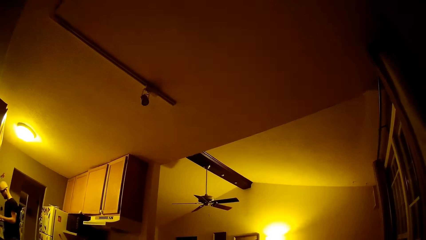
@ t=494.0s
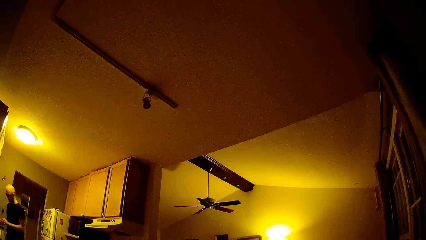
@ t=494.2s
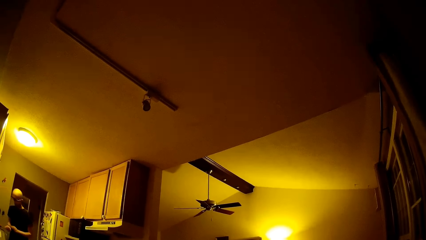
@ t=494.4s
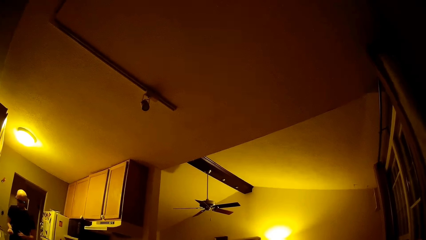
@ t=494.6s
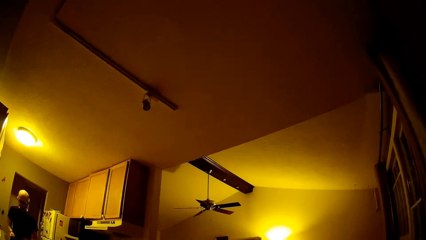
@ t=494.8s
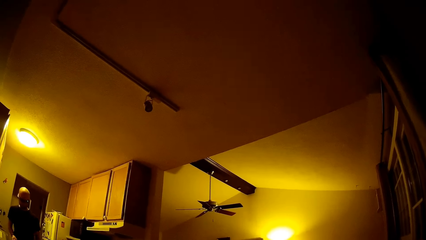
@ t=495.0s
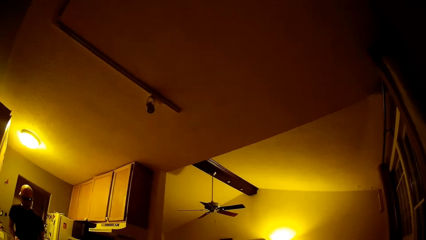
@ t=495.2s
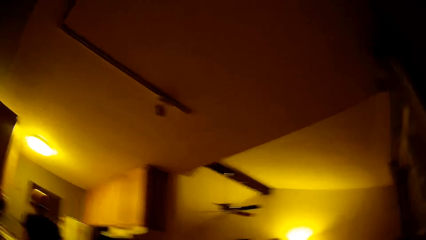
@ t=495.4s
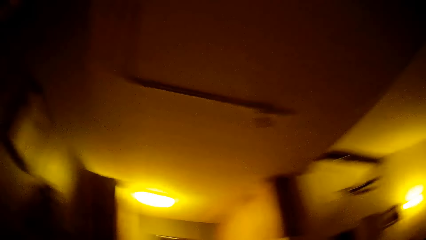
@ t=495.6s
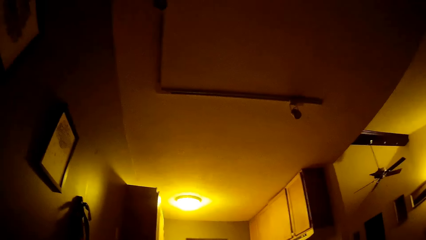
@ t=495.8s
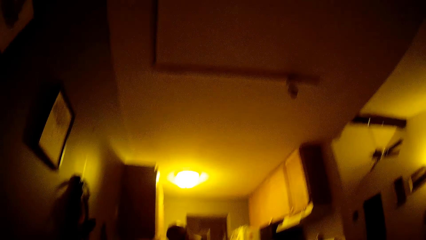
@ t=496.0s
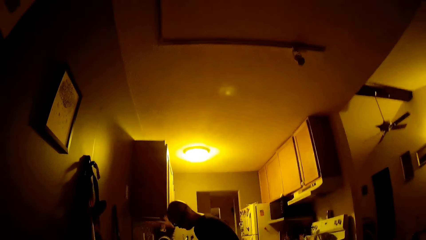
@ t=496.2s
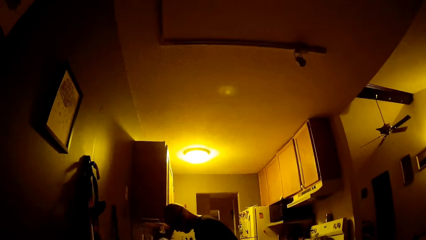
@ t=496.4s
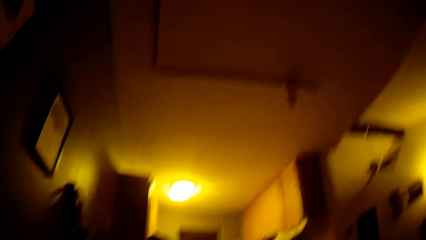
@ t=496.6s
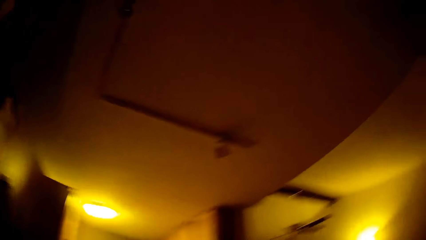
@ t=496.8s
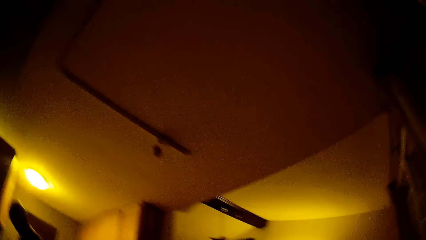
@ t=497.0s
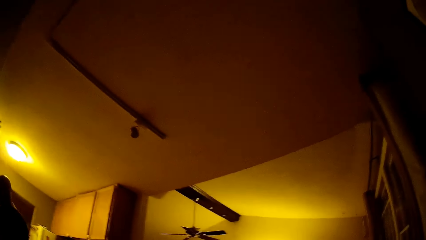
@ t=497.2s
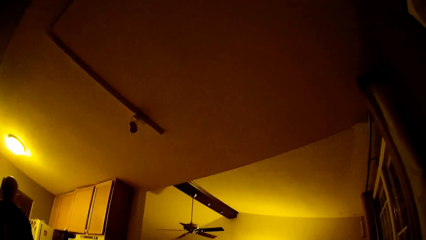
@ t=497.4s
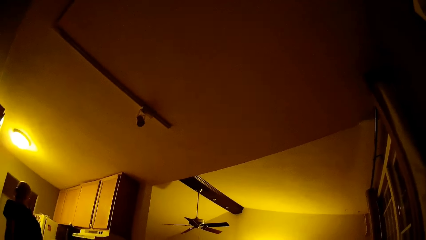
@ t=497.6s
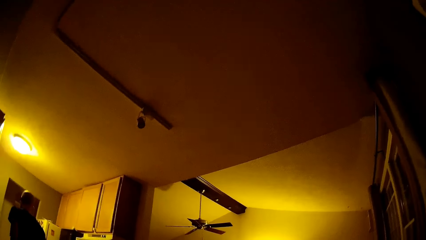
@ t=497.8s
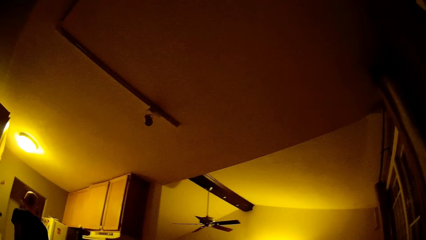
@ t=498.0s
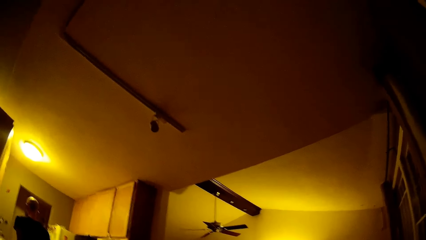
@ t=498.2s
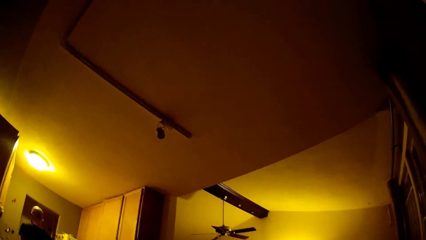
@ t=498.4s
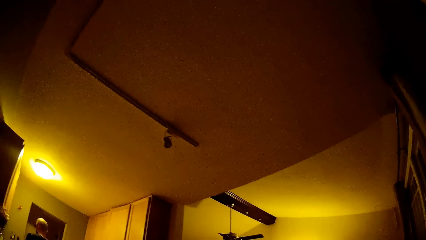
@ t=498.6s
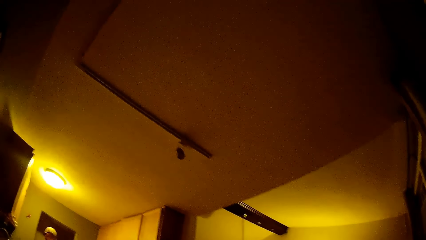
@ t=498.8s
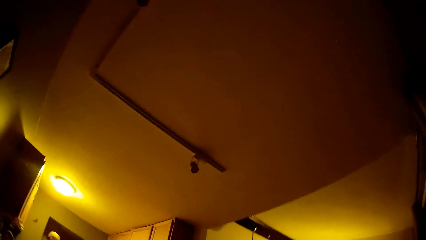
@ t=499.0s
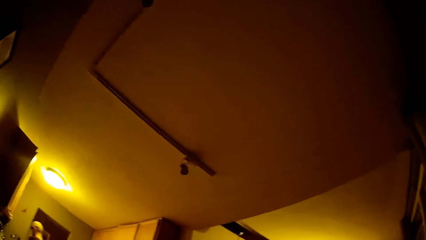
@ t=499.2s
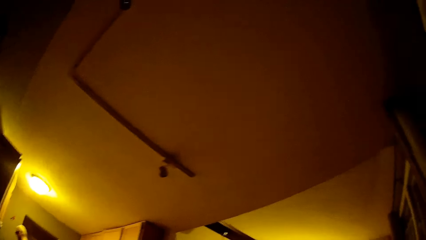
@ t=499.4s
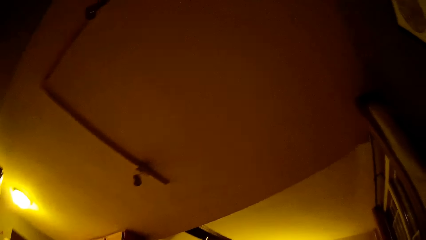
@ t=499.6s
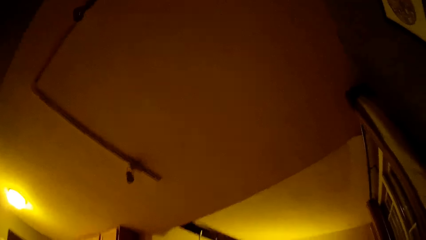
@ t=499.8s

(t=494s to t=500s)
The camera wearer looks at the ceiling. The man walks about in the kitchen.

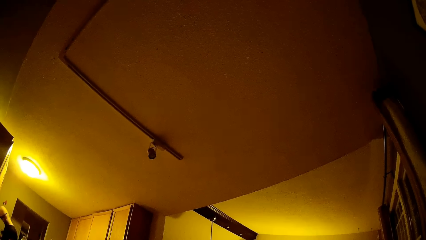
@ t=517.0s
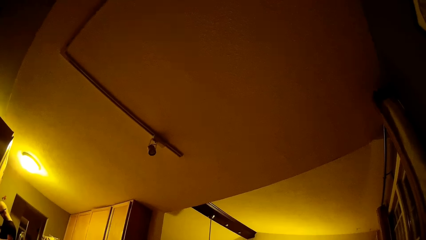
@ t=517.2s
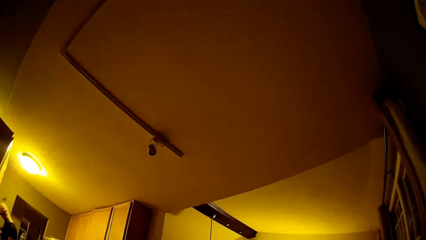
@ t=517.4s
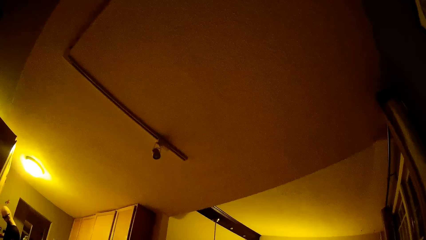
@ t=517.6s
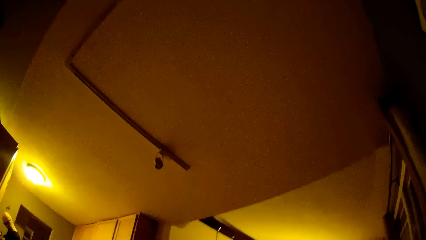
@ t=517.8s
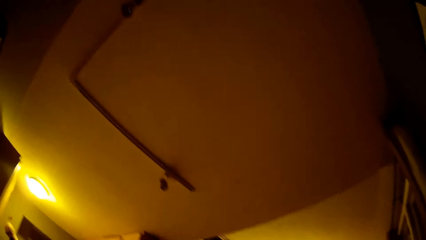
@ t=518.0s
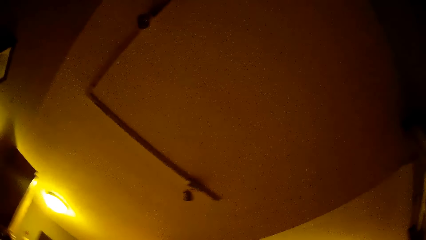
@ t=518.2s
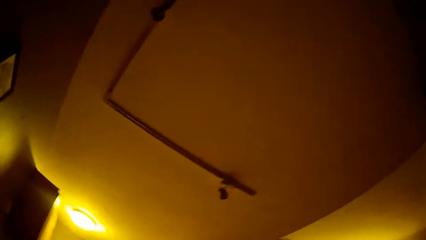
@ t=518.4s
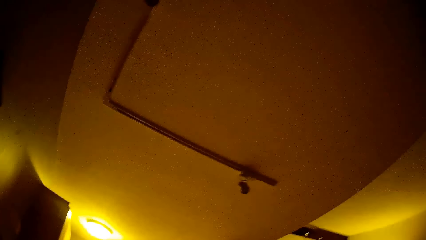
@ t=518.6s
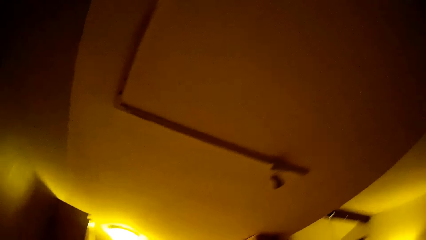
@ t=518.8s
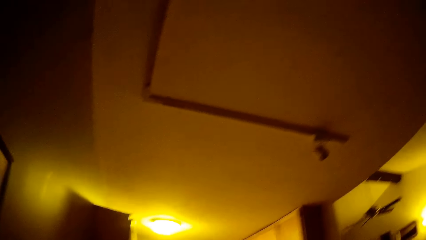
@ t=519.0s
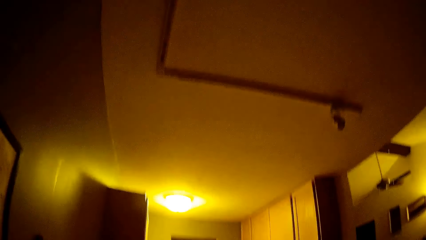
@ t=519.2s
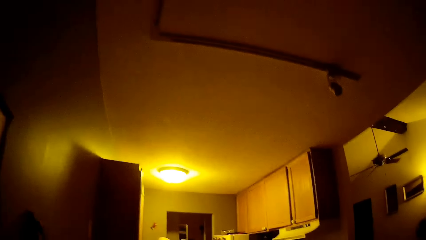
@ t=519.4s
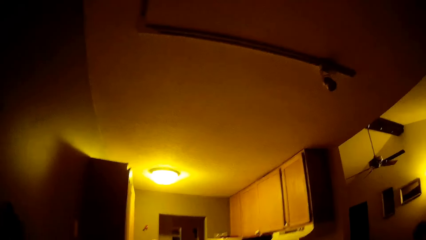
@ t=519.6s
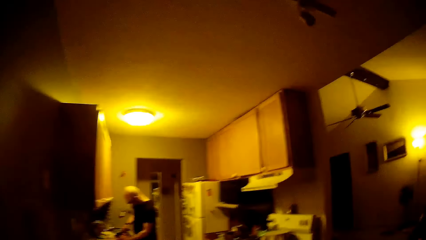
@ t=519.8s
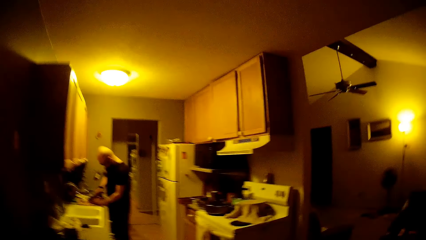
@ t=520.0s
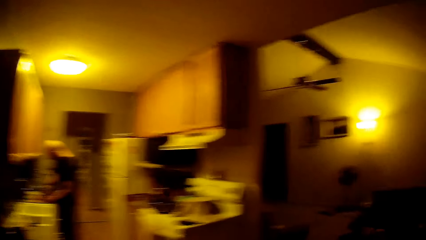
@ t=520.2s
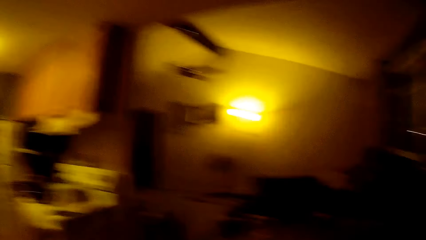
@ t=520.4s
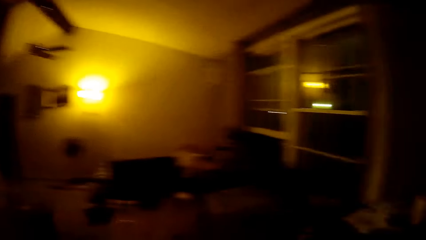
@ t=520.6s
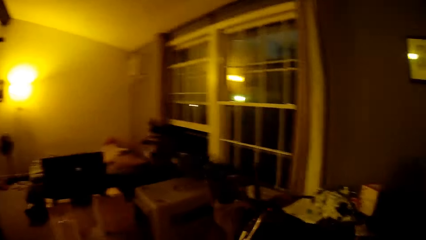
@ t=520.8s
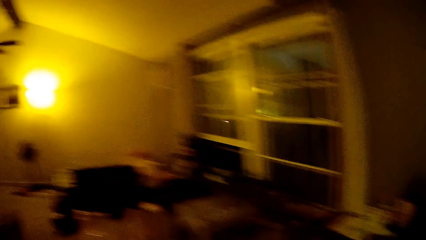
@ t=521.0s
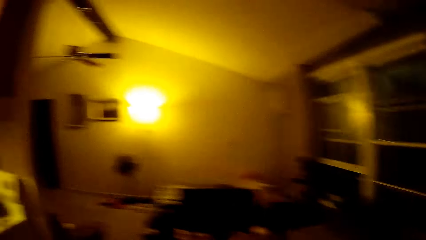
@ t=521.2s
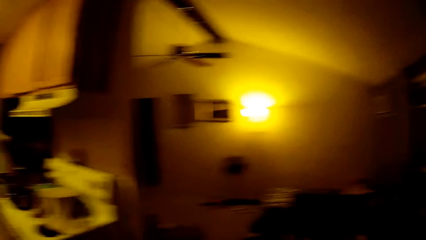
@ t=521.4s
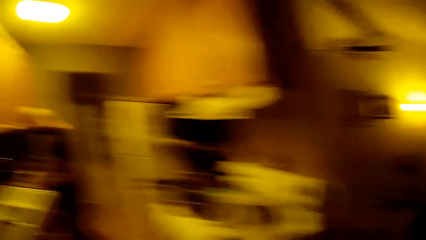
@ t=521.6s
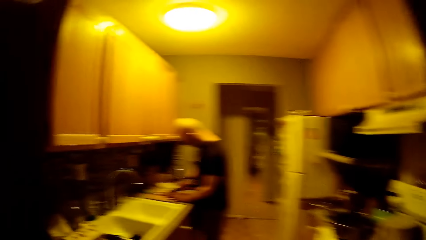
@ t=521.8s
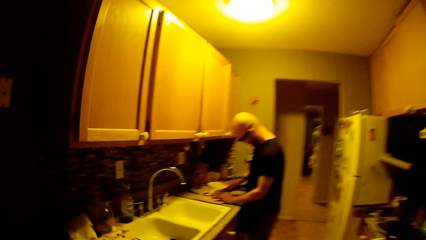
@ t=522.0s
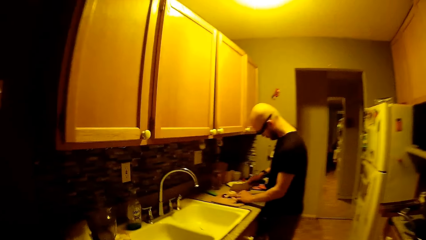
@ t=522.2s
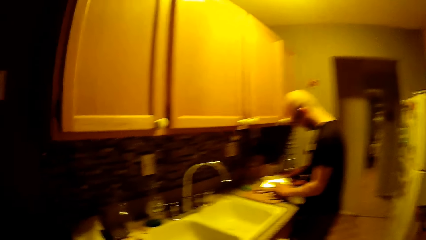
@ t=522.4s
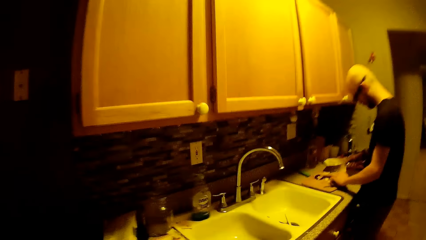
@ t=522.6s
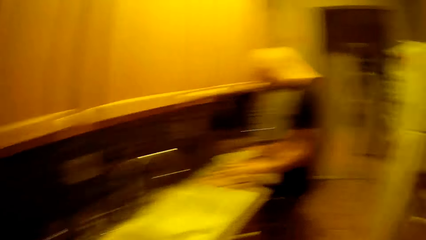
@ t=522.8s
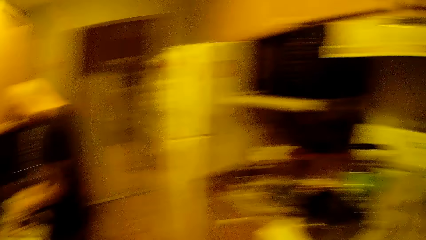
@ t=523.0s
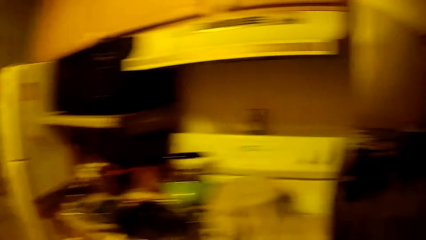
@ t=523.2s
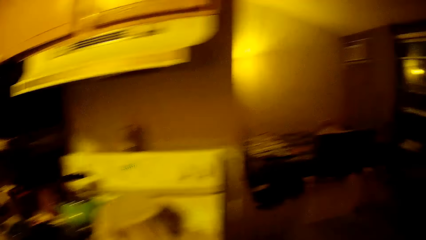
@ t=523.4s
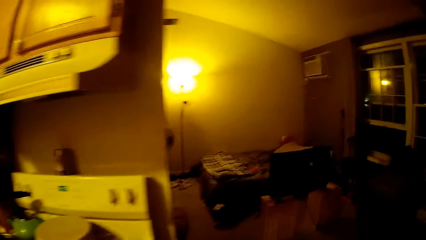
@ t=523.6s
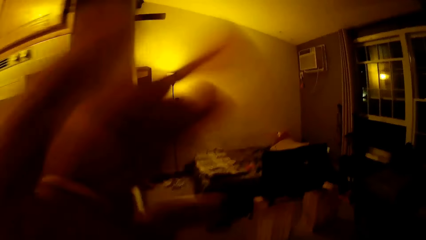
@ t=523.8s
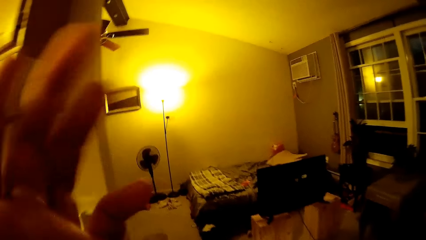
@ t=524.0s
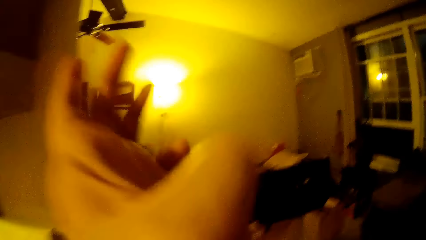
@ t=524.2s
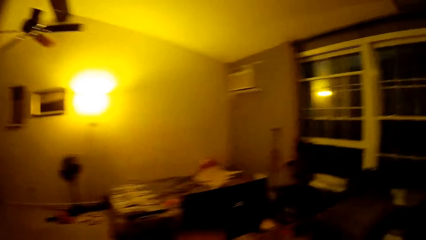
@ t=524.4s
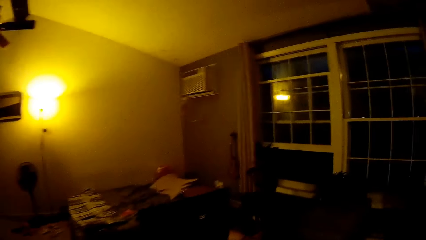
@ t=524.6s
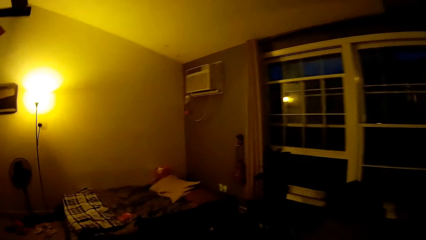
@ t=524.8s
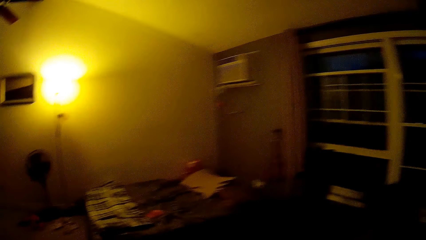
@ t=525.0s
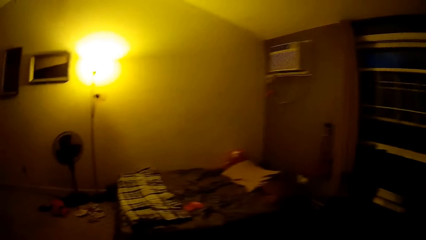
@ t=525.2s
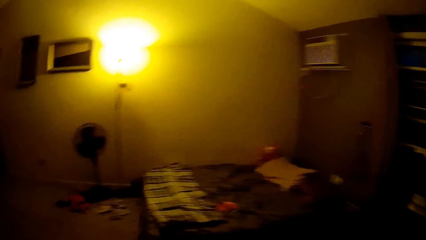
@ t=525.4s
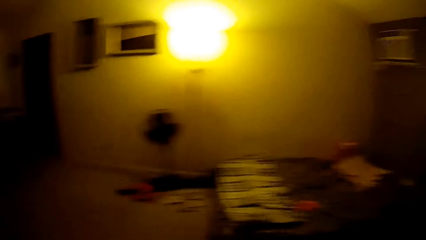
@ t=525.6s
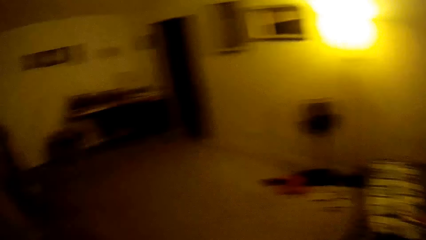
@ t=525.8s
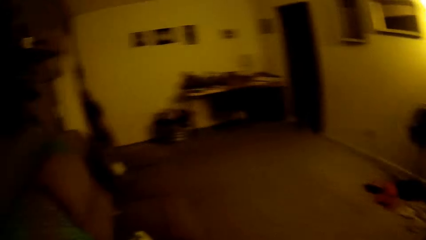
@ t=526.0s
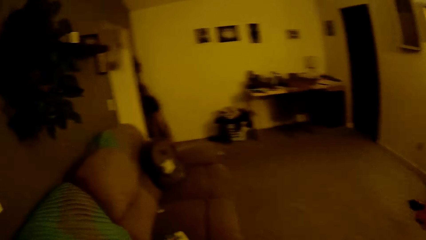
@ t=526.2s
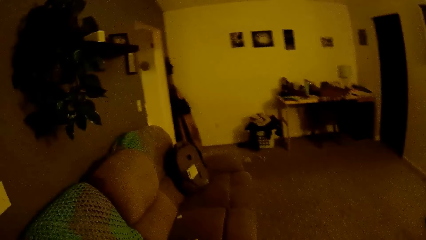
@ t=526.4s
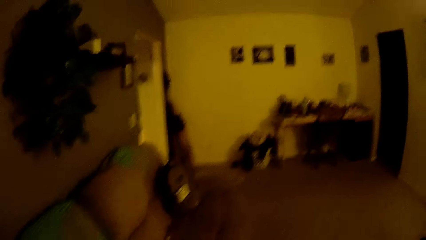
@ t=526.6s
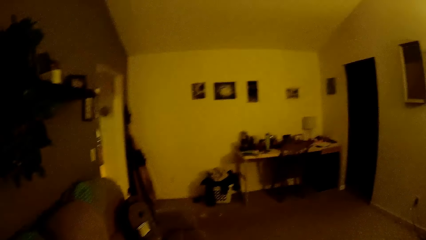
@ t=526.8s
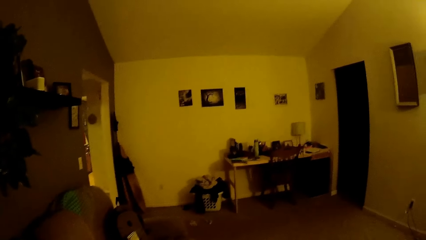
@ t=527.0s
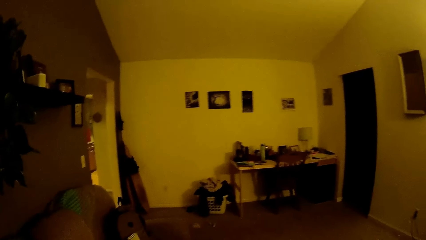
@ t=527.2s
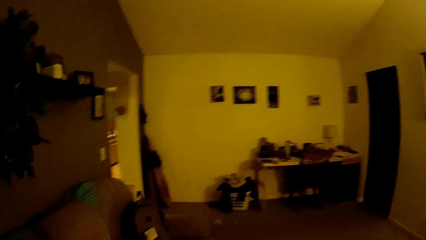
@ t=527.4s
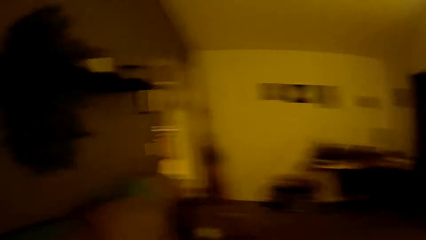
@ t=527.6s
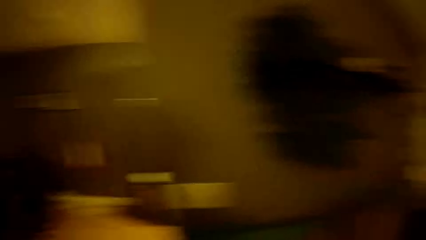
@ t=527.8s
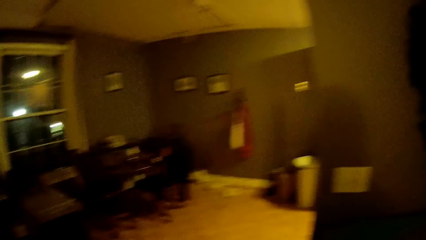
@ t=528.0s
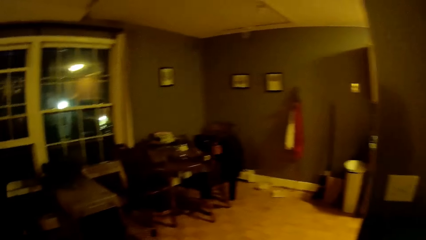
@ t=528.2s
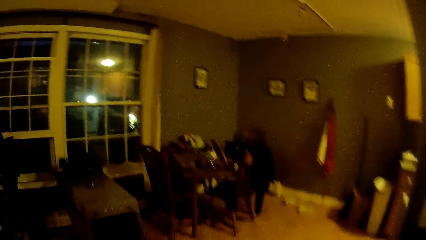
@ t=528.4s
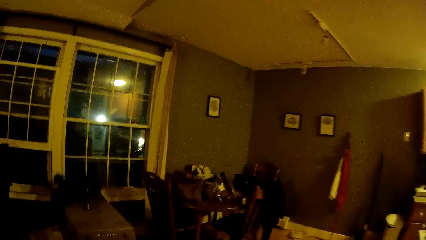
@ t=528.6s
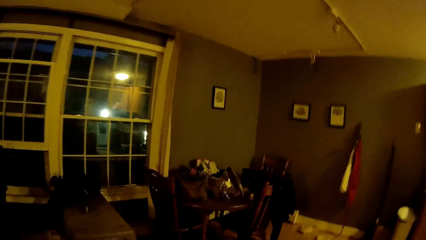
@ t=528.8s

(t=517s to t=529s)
The camera wearer walks about the house. They lift a hand.
